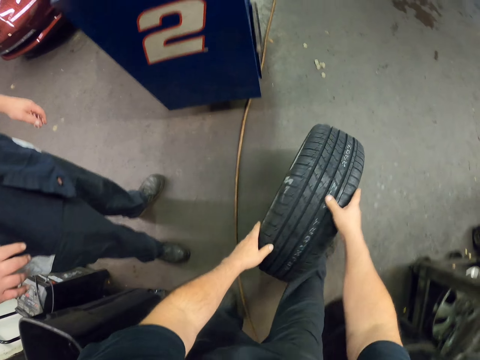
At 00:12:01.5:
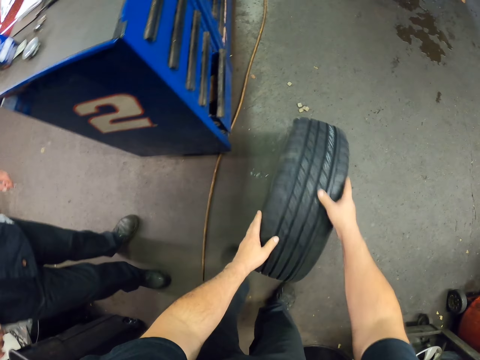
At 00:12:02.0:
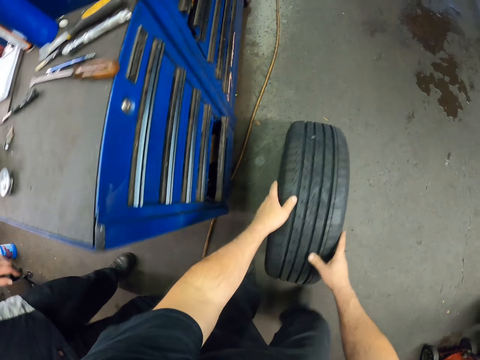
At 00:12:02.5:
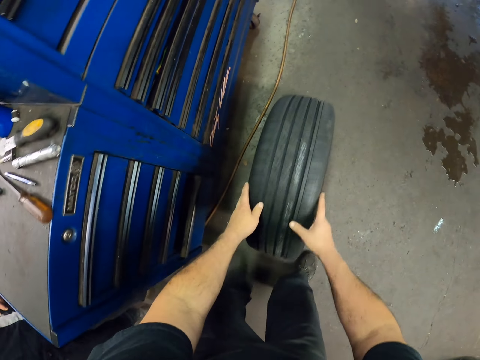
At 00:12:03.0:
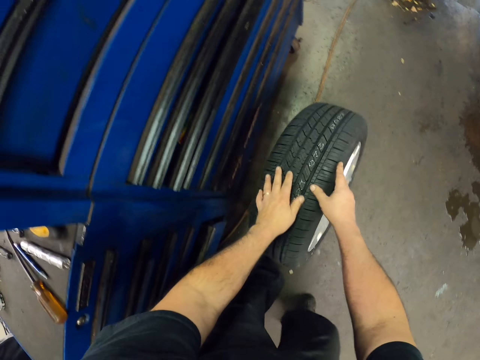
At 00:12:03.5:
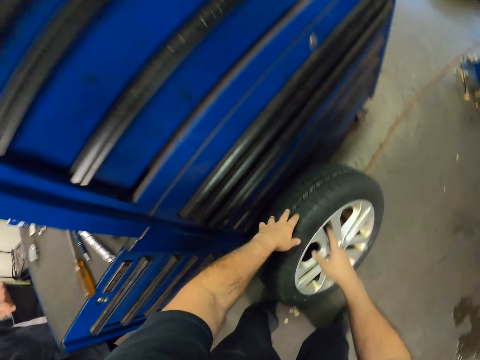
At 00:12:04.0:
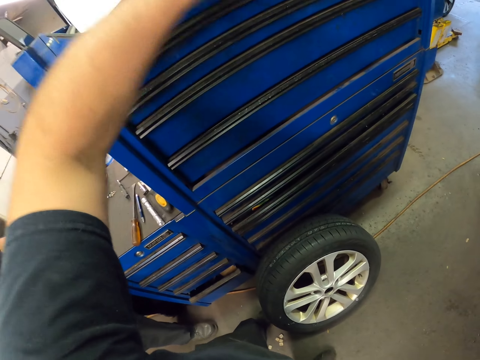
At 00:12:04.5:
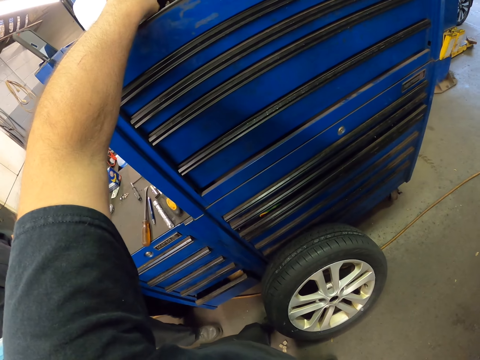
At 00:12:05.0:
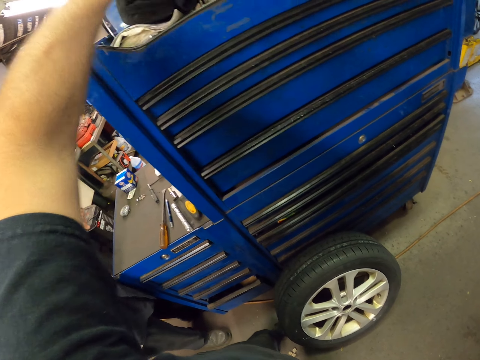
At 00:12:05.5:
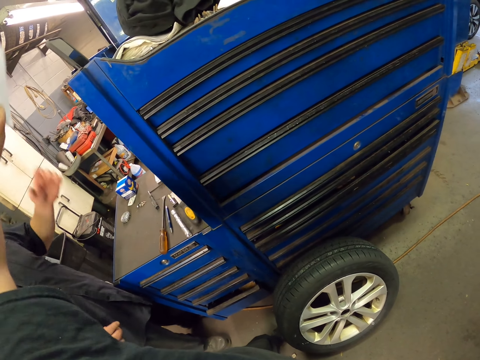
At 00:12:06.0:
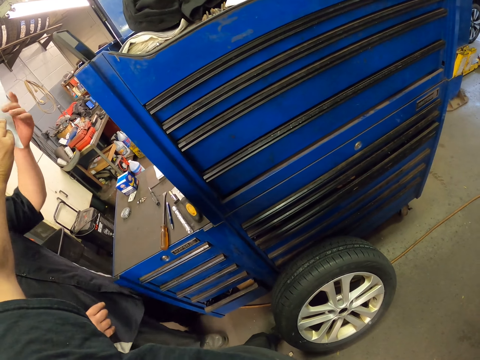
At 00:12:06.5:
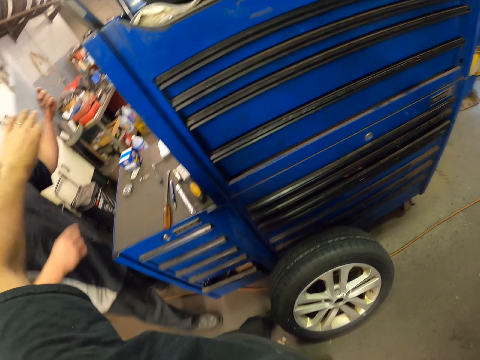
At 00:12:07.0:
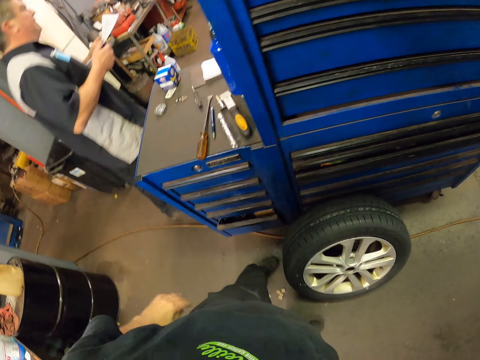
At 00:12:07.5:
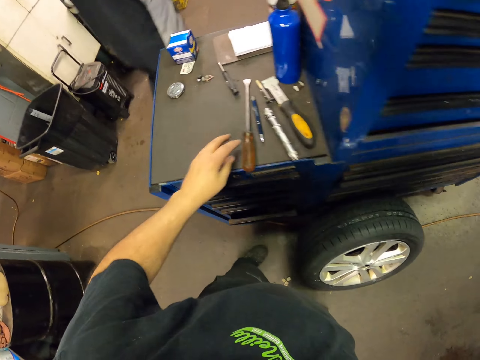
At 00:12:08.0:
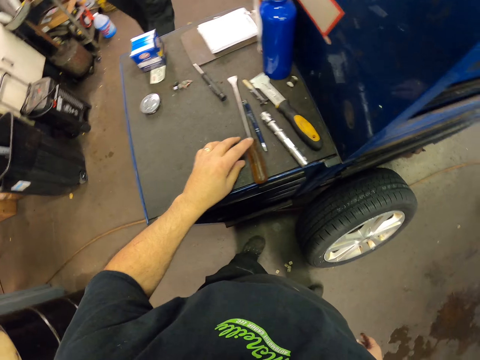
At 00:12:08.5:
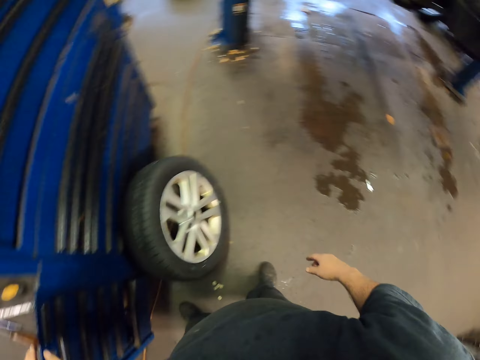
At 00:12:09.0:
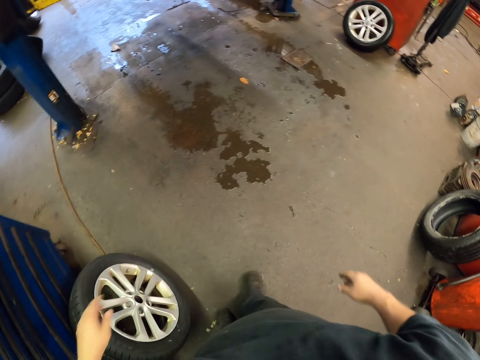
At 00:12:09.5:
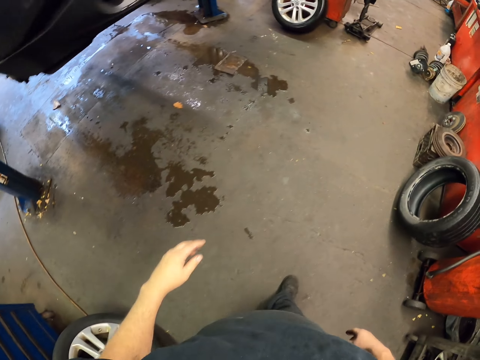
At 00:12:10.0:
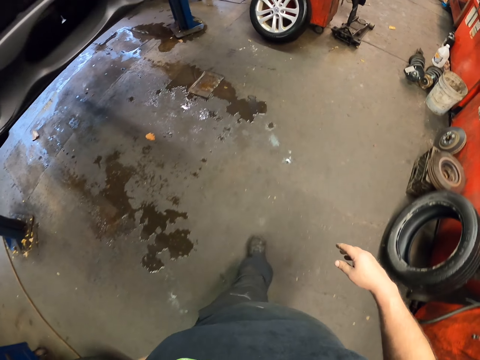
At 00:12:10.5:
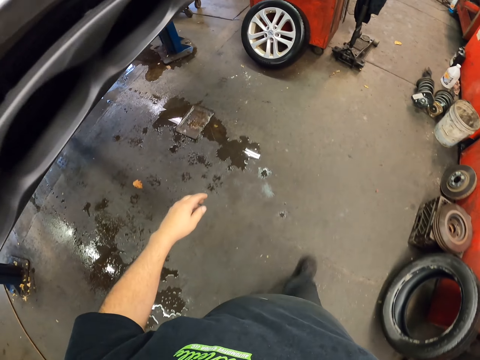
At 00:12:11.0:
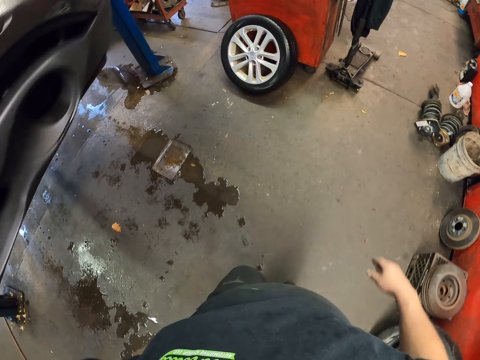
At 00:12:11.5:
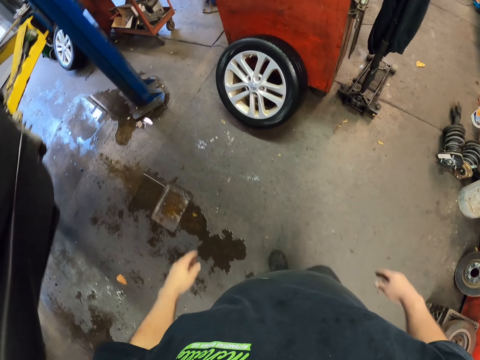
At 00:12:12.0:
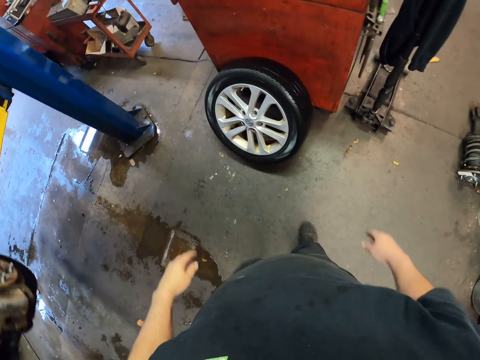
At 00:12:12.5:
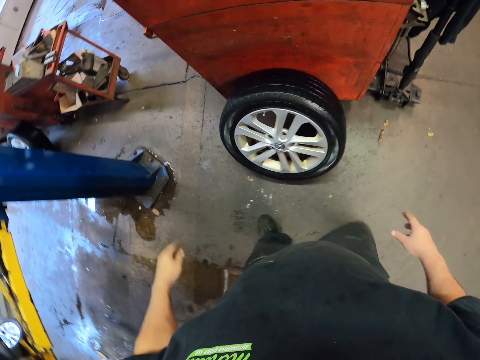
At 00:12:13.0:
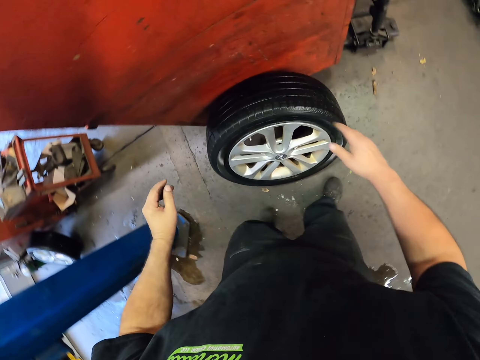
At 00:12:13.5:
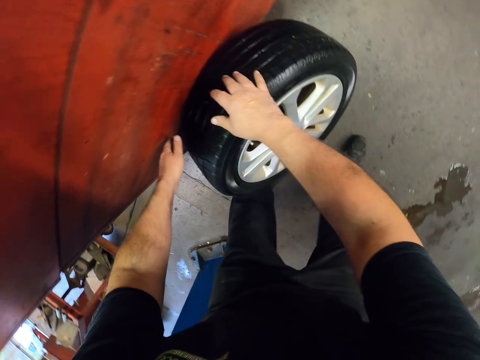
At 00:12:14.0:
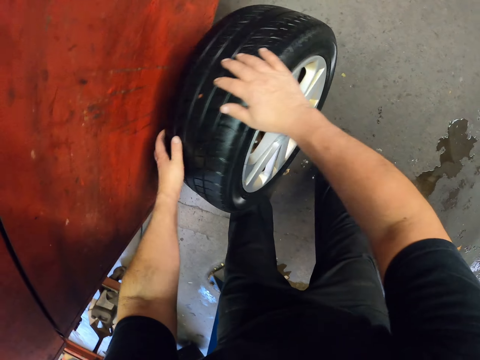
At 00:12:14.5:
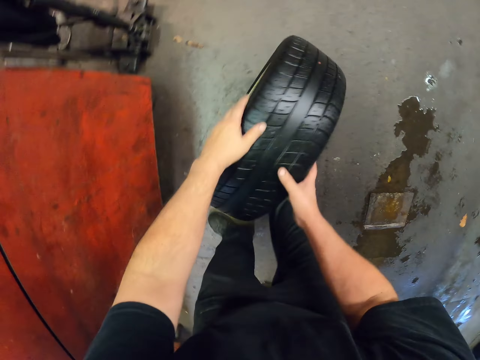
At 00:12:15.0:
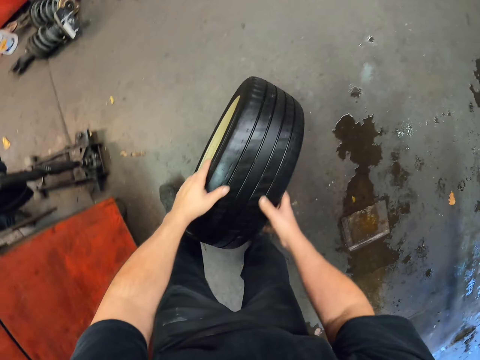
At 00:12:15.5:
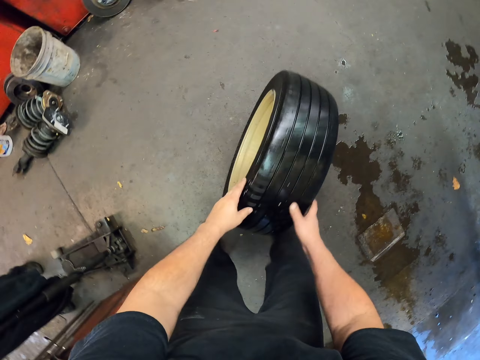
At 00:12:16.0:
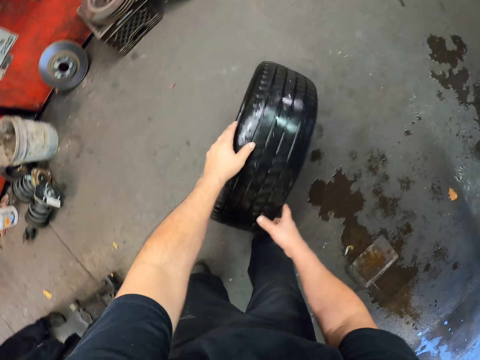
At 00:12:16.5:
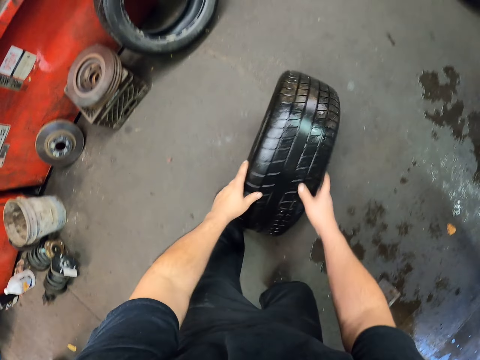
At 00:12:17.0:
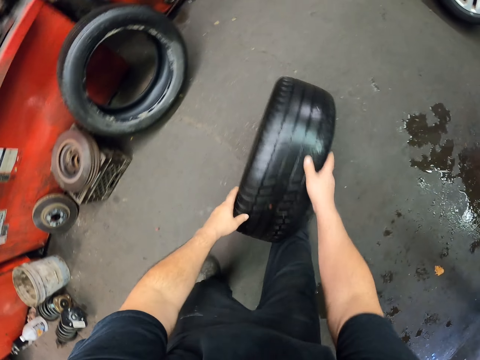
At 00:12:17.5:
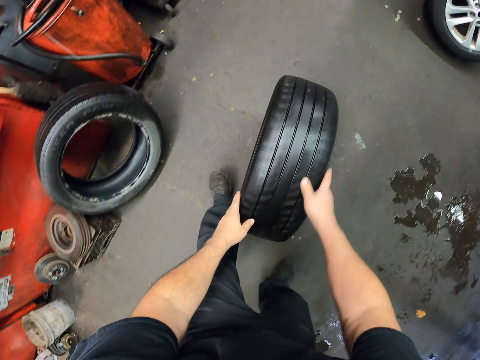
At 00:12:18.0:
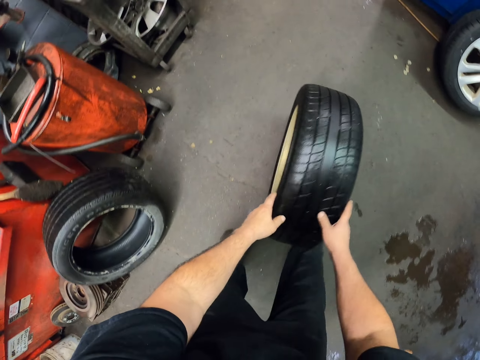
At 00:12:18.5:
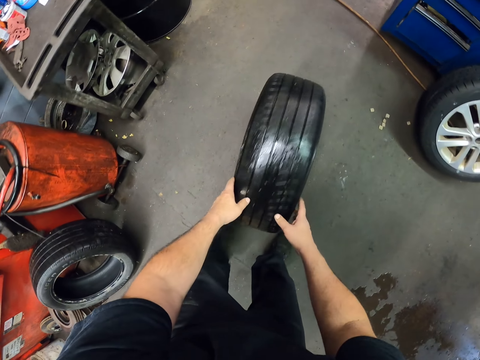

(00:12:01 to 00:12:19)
The camera wearer puts the tire against the drawers. They lift their hand up and stop the tire. They pick up a paper. They give a man the piece of paper. They put their hand down. The man walks forward. The camera wearer puts their hand down. They turn around, walk forward. They pick up a tire. They roll the tire forward.

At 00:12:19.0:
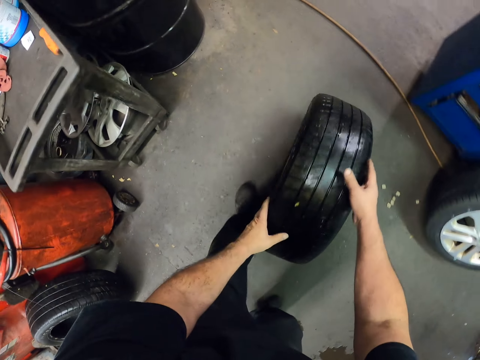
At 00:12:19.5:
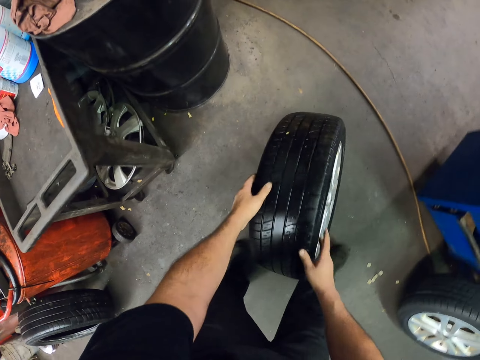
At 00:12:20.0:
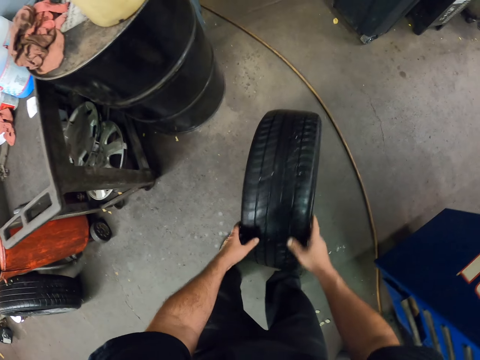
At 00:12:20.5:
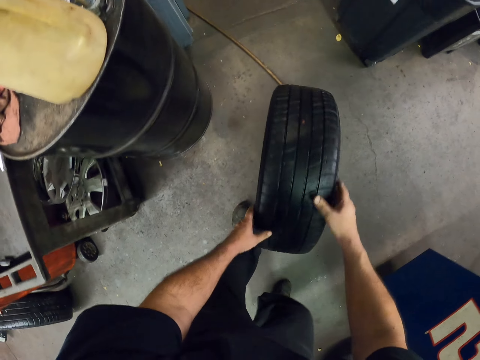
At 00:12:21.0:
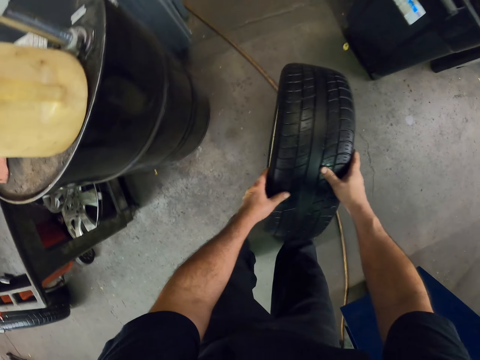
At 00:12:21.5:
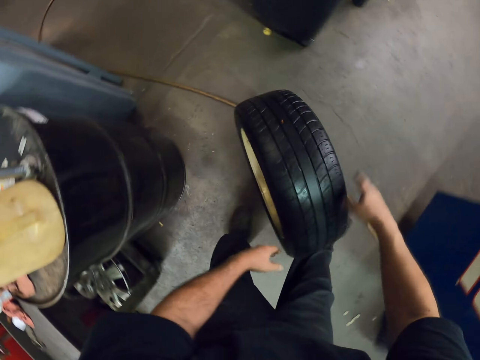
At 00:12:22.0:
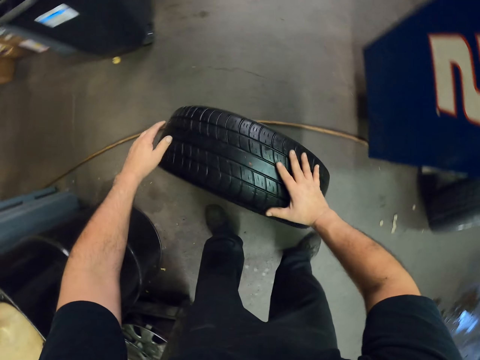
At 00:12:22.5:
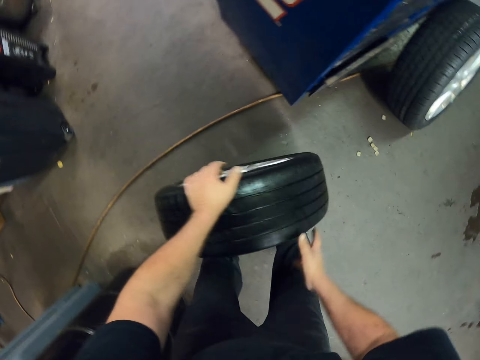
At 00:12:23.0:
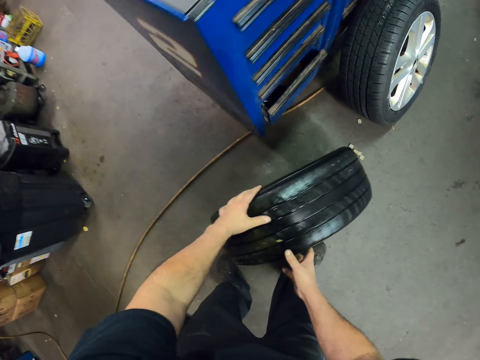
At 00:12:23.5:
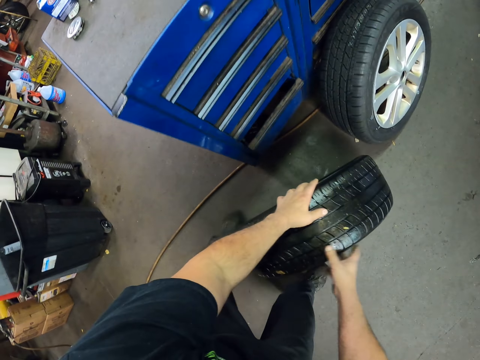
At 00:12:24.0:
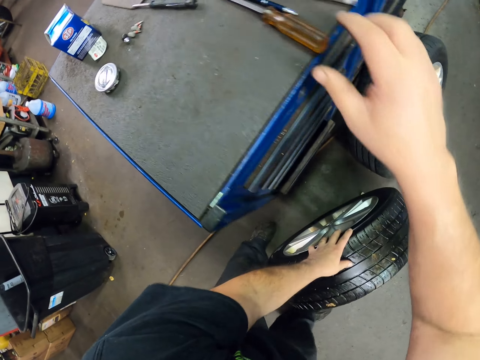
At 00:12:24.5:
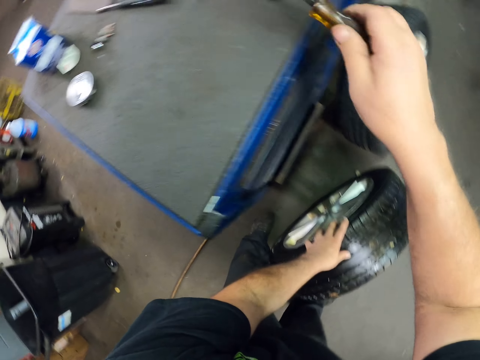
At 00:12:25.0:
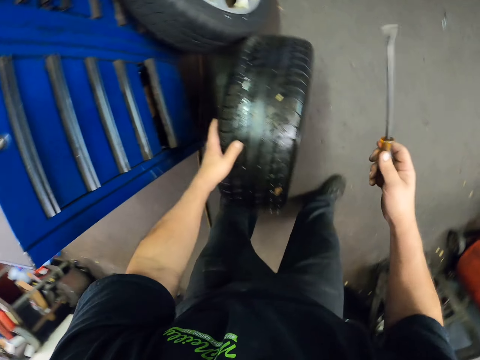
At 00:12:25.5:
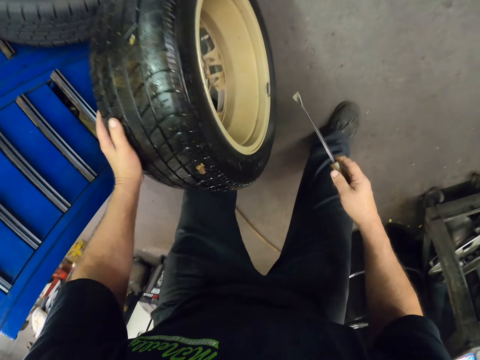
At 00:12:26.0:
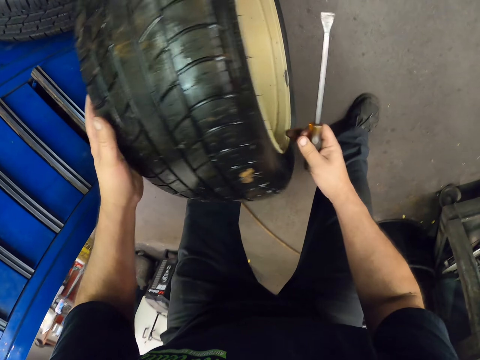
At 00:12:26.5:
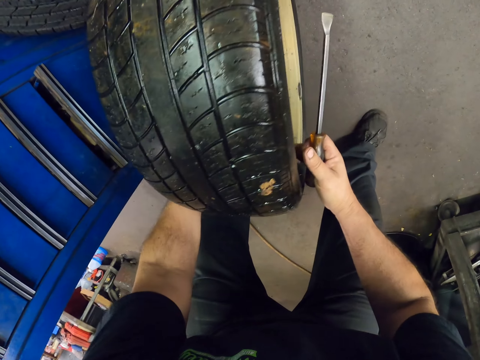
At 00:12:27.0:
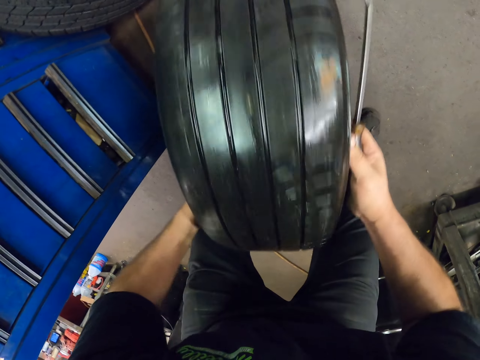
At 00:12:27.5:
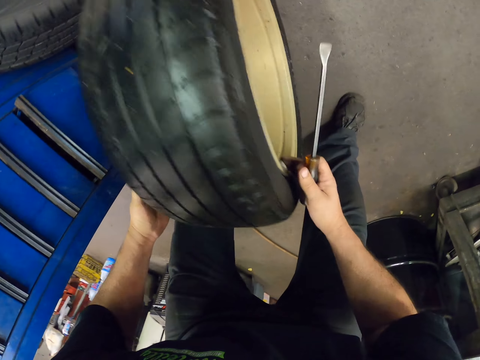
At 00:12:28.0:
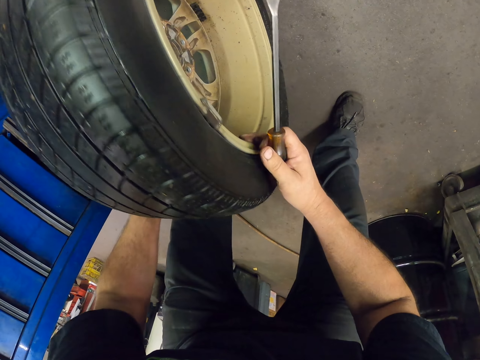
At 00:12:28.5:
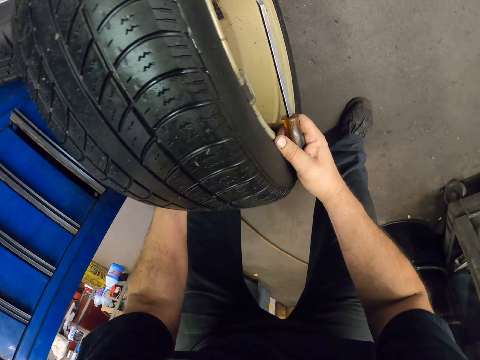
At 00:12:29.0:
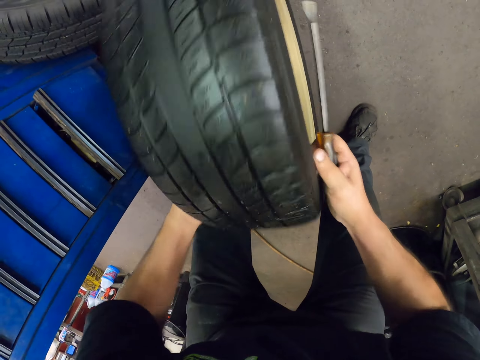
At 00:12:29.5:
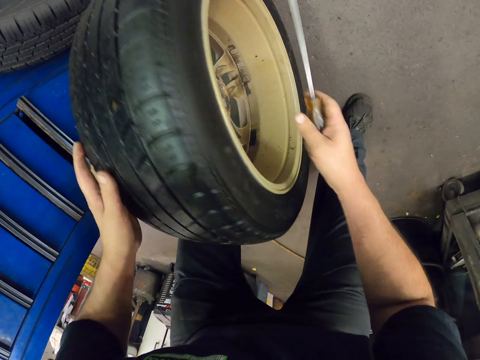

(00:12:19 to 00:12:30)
The camera wearer turns around. They stop the tire and pick up a bradawl or spanner. They roll the tire around.
